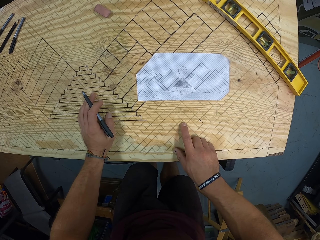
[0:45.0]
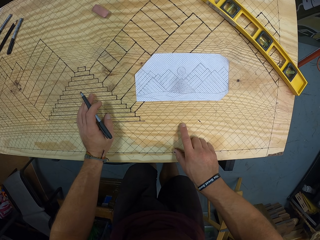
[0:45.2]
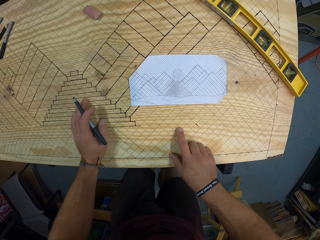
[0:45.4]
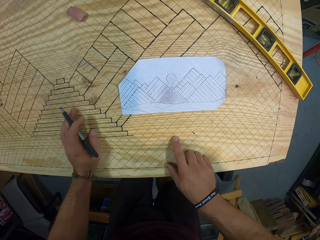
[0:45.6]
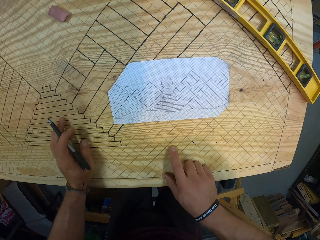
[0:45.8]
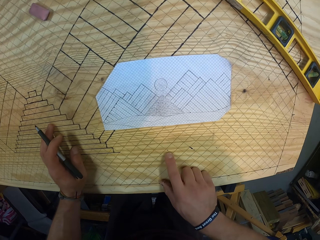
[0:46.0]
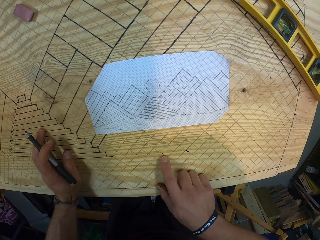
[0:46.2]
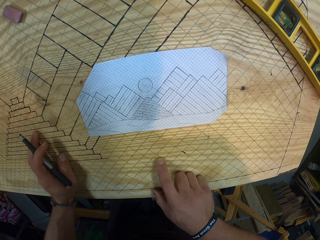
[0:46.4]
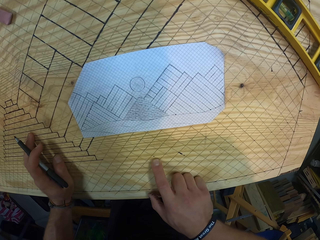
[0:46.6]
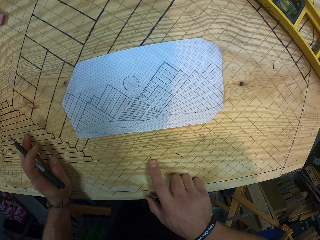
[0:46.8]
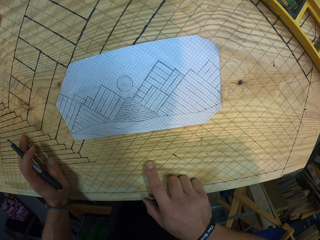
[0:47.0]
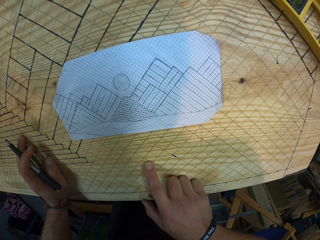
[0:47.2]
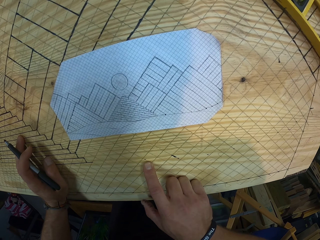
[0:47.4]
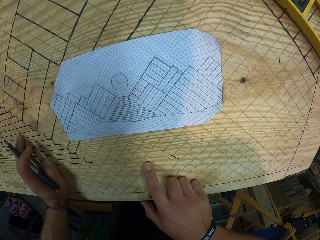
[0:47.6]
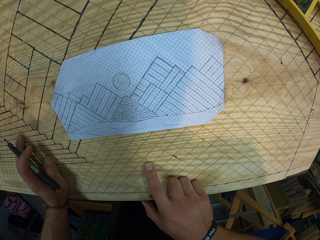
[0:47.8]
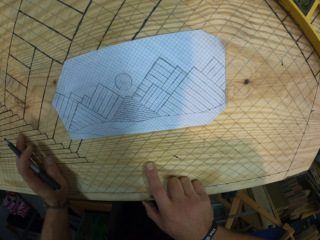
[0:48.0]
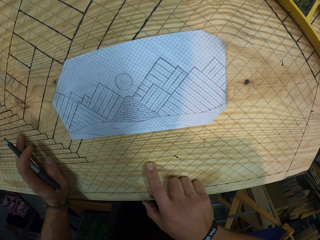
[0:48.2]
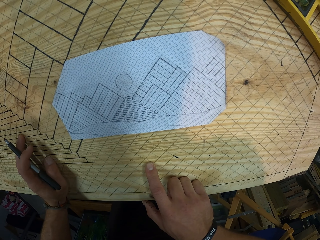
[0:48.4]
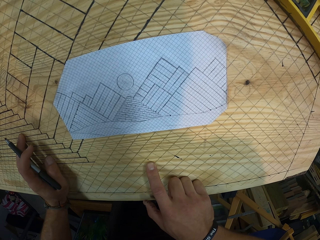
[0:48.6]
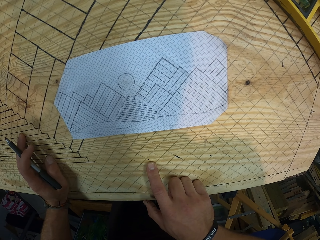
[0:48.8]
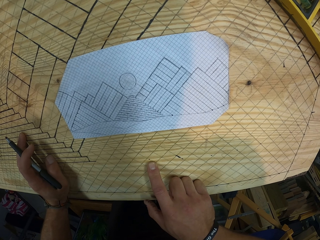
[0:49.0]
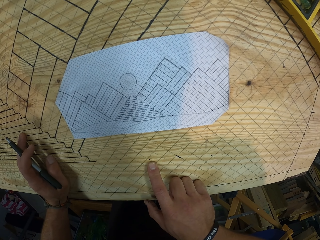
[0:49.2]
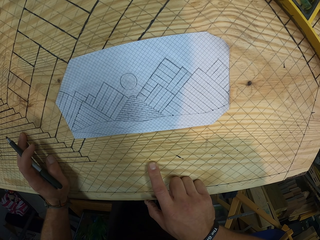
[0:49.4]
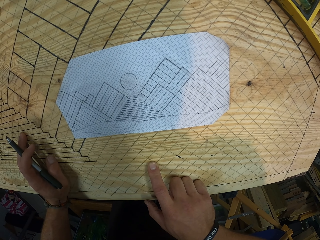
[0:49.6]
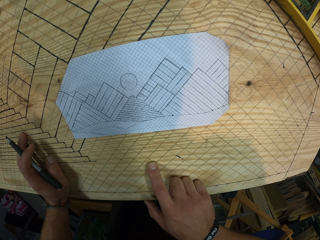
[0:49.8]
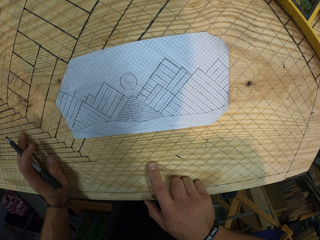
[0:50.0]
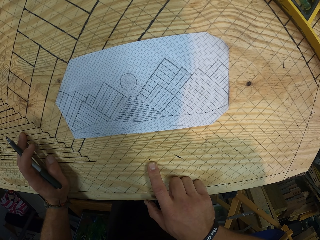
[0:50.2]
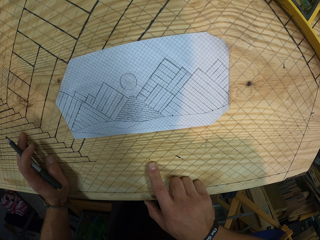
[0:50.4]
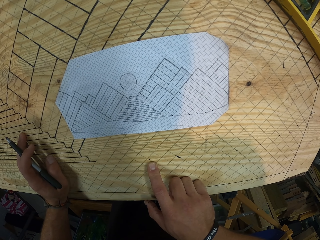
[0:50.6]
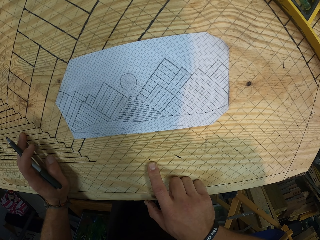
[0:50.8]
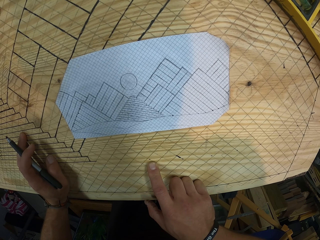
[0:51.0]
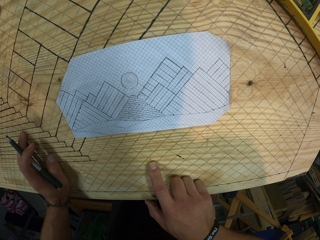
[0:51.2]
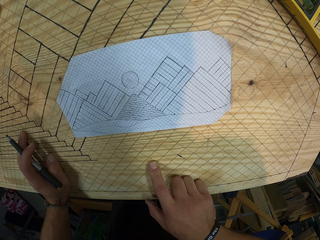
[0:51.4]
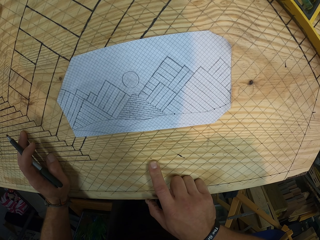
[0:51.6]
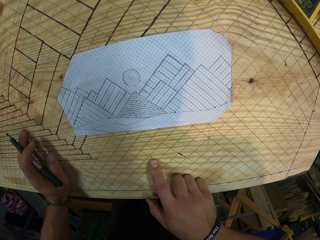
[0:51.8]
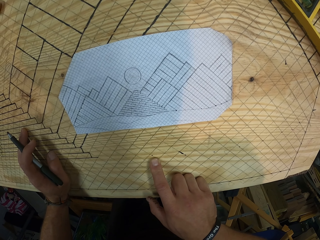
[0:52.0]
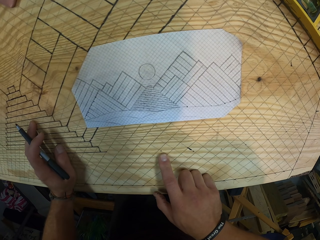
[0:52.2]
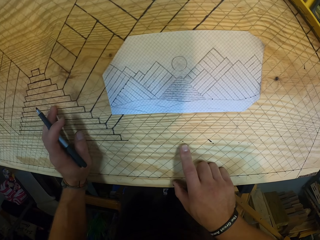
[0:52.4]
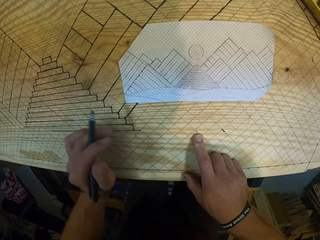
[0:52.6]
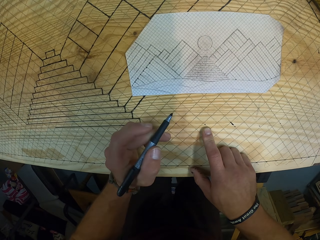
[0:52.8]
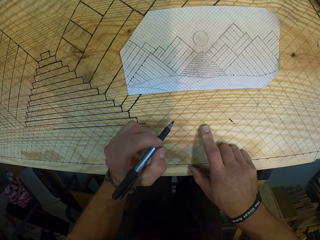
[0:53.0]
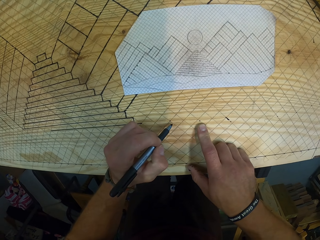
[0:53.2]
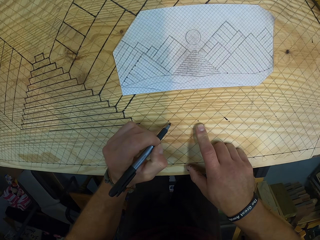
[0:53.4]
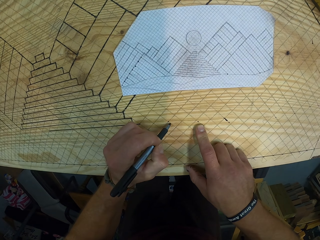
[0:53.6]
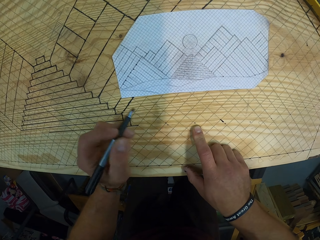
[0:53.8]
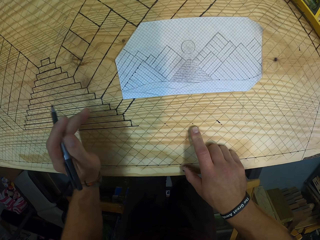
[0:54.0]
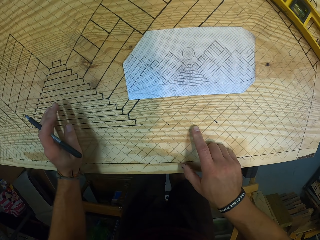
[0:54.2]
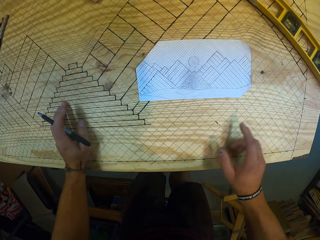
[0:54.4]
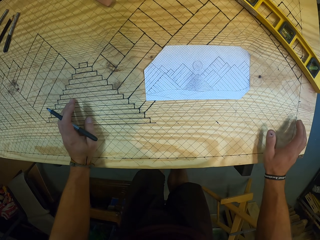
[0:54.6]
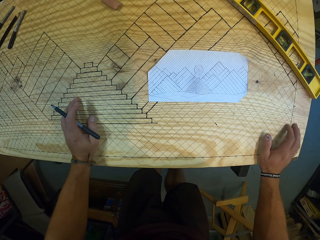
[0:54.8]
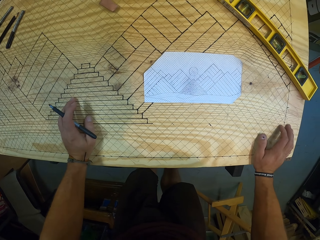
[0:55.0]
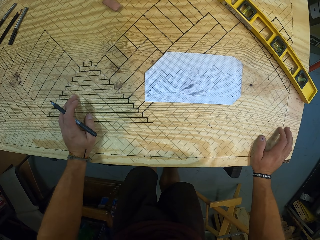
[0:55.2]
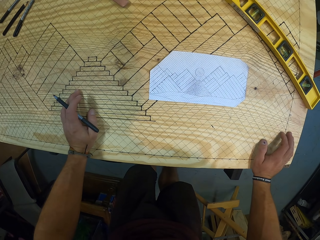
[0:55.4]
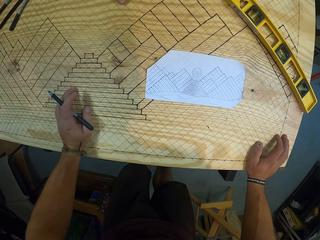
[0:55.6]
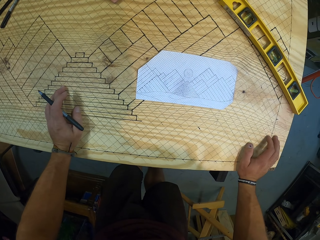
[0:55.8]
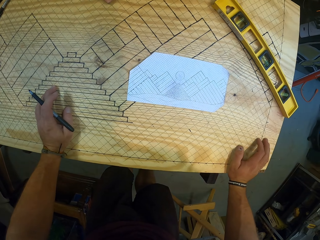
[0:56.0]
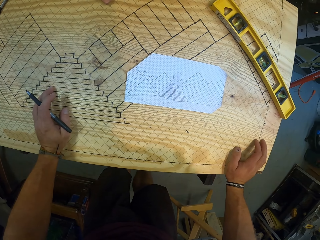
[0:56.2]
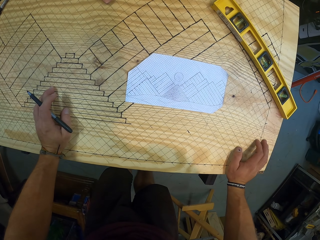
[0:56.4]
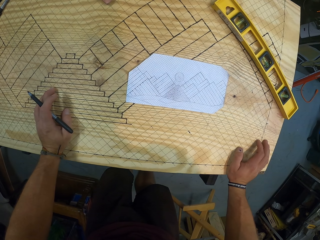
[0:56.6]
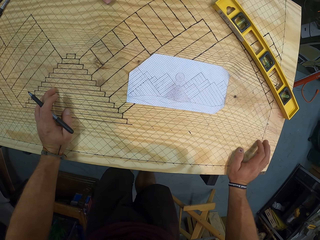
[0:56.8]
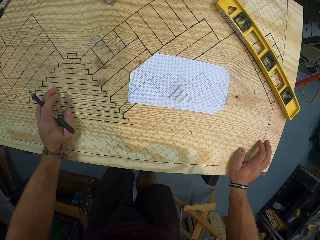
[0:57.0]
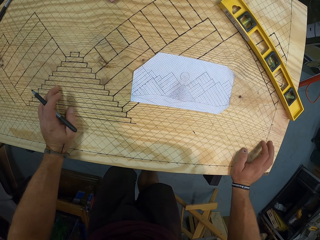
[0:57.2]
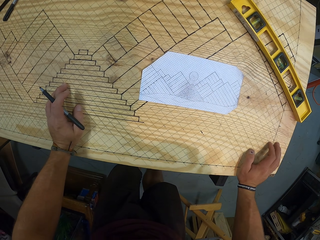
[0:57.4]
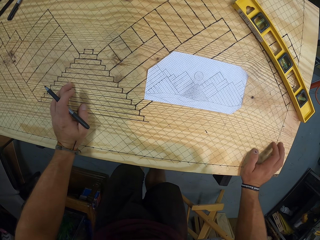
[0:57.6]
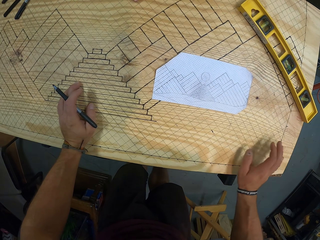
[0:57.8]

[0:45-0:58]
The camera wearer looks at the paper. He marks the wooden board with the pen with his left hand. He places his left hand on the wooden board. He reads the paper.

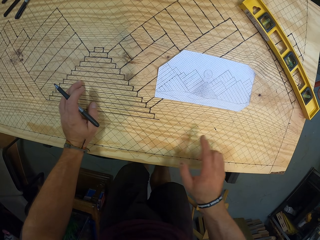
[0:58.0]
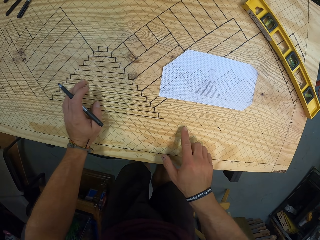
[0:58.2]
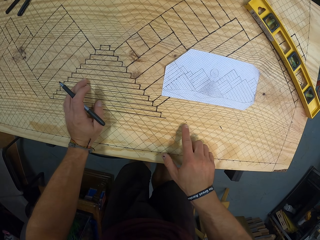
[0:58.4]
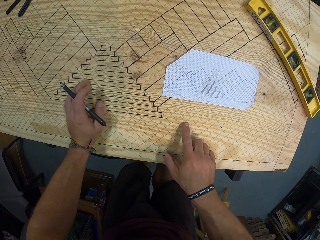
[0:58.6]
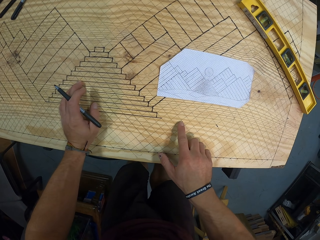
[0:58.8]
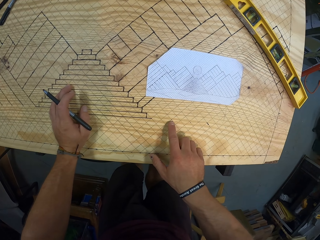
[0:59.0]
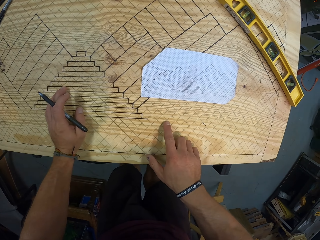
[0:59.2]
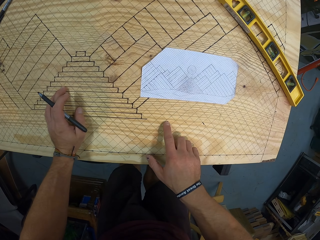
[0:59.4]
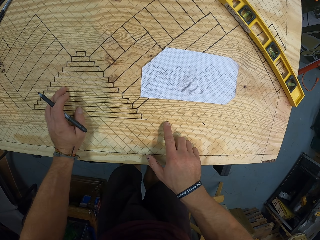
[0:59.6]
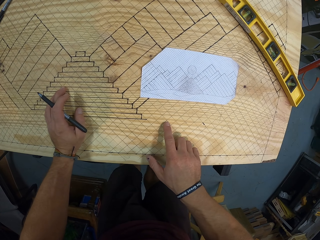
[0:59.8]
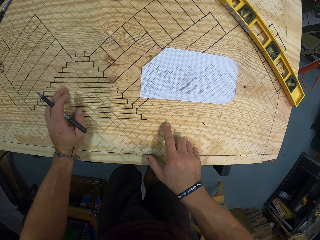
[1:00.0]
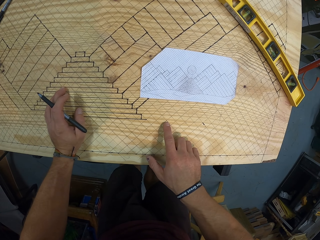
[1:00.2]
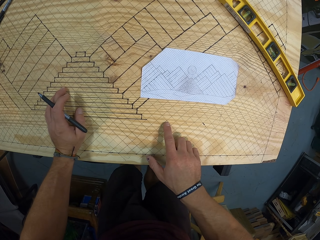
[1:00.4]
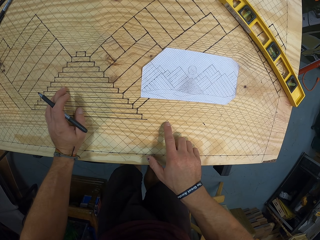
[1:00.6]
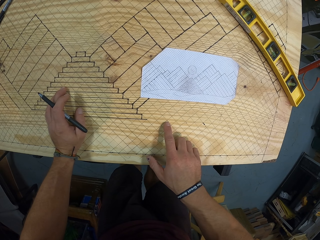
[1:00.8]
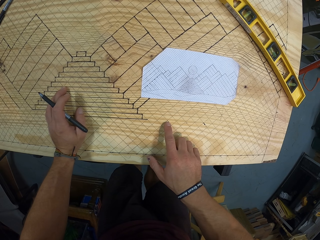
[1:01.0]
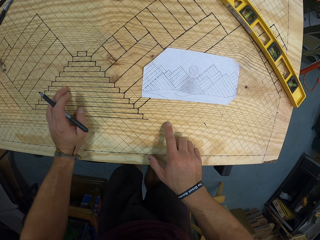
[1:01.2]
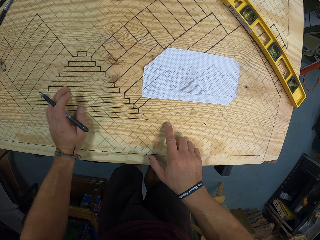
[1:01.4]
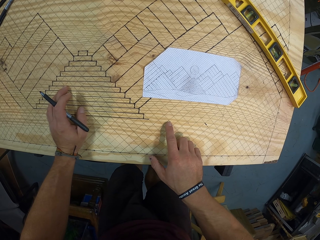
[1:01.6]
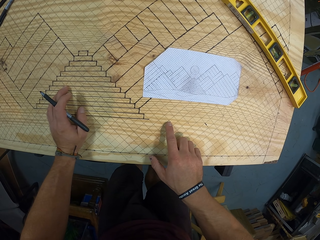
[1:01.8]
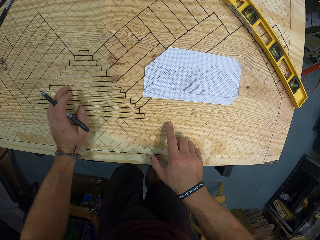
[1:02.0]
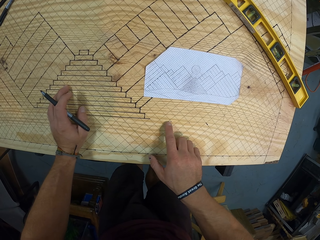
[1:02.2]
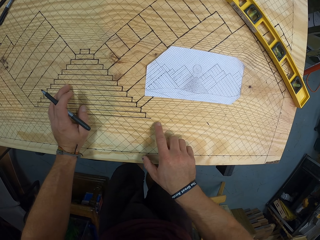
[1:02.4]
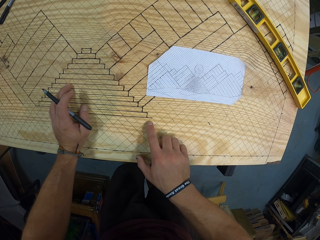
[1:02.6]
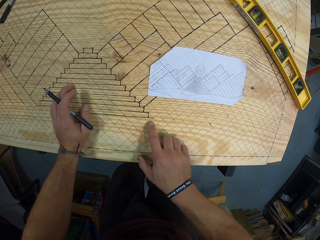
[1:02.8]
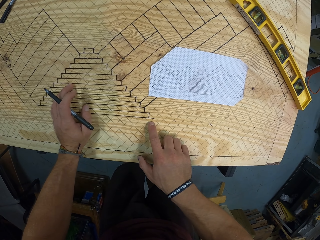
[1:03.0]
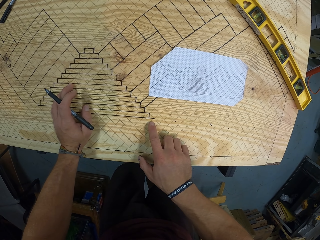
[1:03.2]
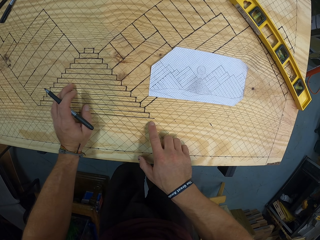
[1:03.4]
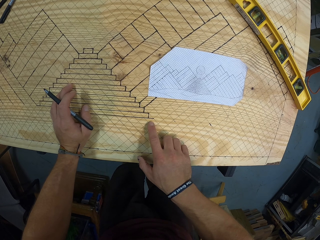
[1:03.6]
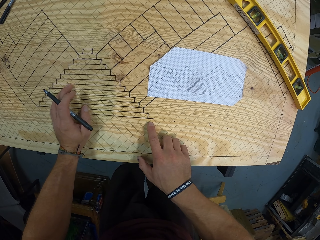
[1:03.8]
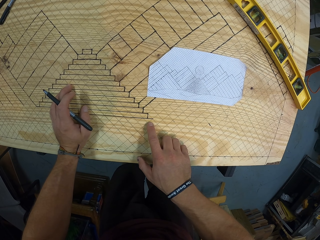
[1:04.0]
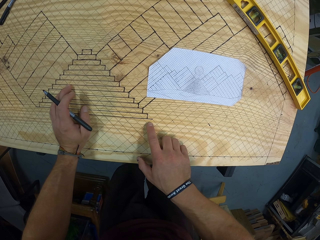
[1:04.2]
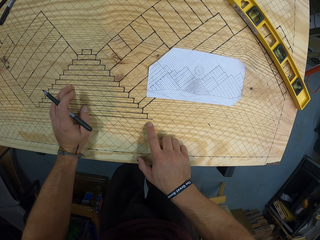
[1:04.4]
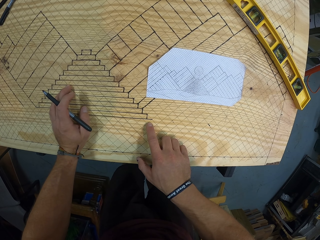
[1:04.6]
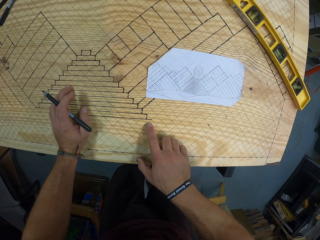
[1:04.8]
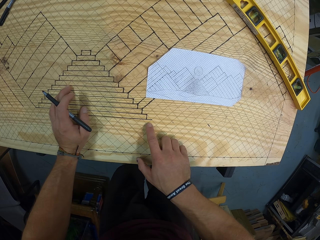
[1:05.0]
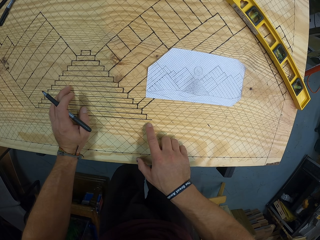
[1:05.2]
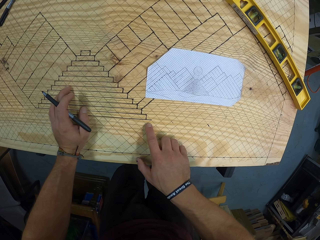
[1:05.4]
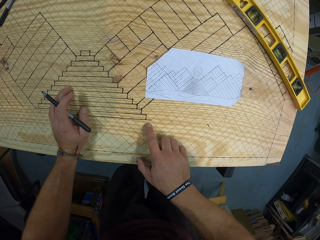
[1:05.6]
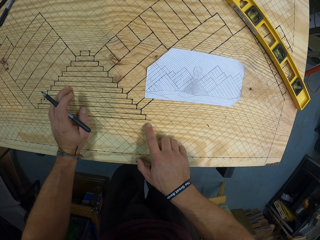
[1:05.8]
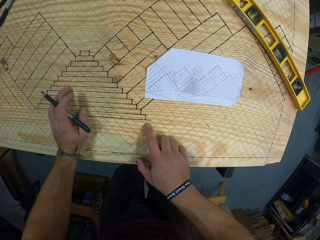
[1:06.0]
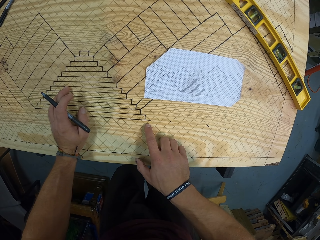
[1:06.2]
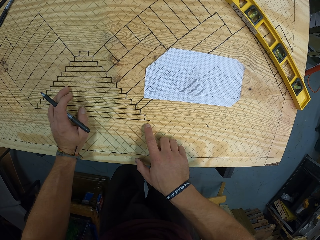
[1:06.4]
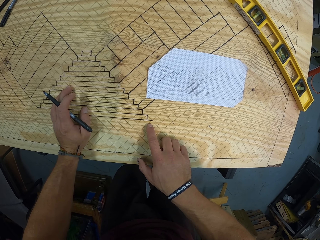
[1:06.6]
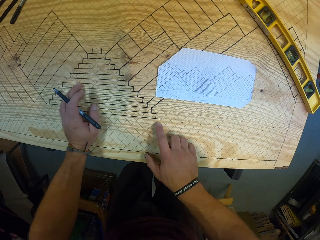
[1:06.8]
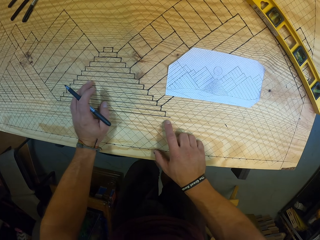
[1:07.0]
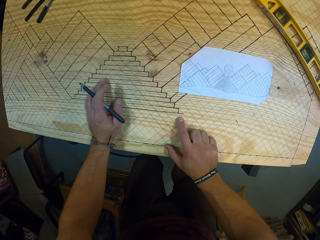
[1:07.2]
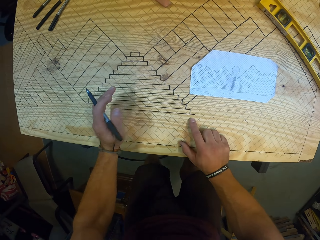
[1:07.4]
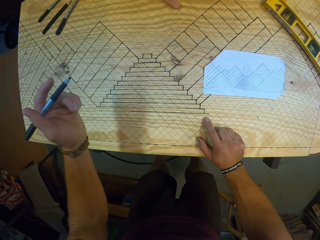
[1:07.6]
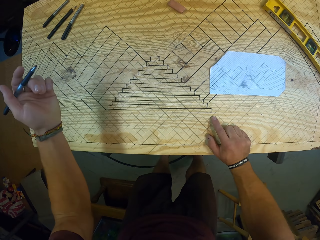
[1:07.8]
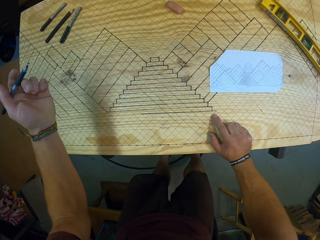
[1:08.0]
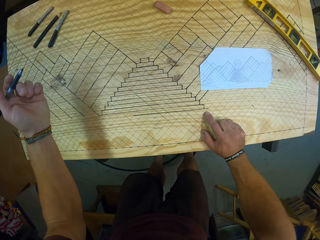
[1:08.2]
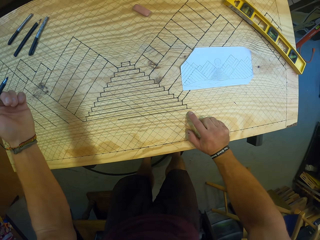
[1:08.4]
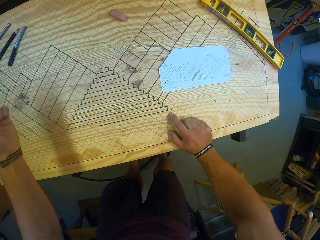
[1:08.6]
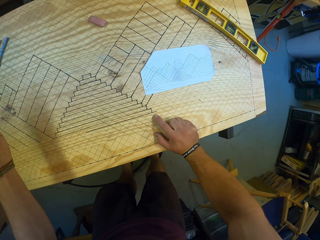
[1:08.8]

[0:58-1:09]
The camera wearer touches the wooden board with his right hand. He moves a finger on the board.
